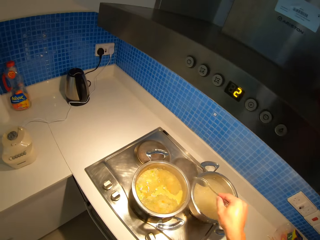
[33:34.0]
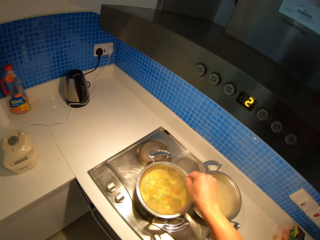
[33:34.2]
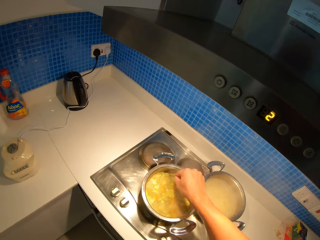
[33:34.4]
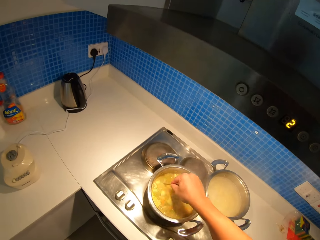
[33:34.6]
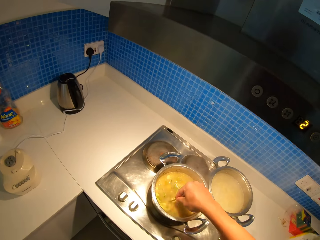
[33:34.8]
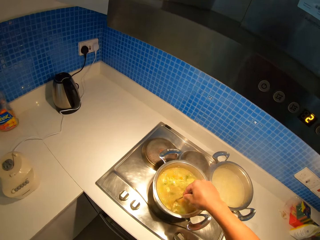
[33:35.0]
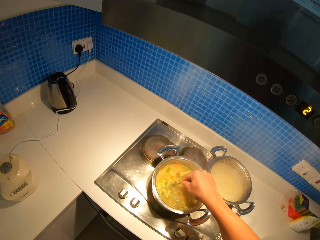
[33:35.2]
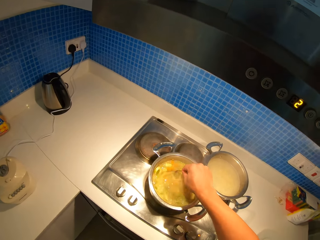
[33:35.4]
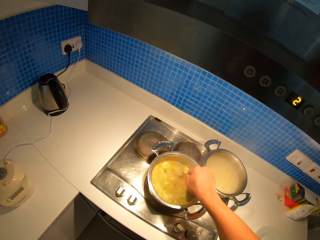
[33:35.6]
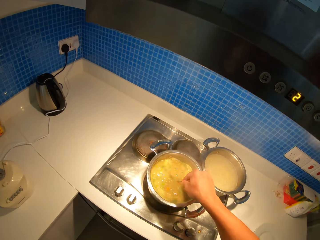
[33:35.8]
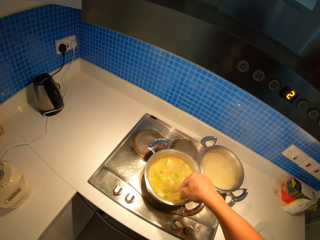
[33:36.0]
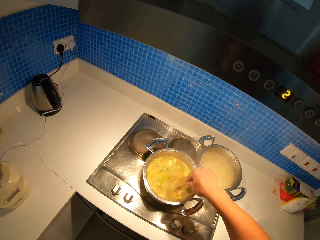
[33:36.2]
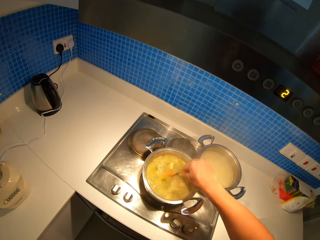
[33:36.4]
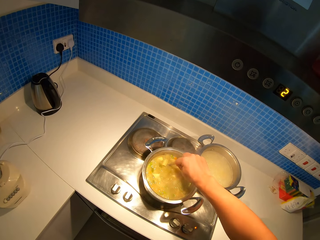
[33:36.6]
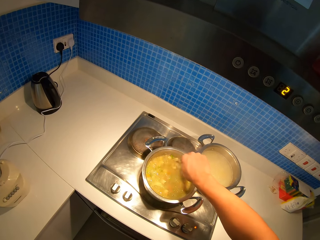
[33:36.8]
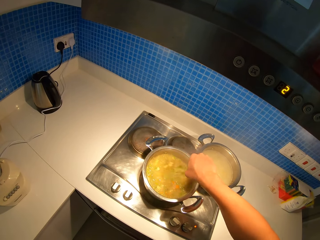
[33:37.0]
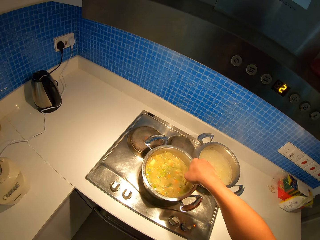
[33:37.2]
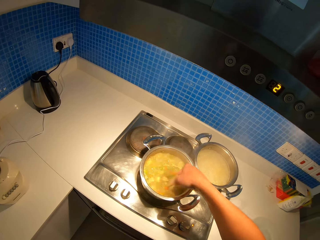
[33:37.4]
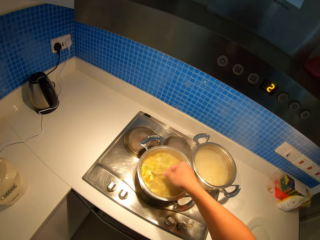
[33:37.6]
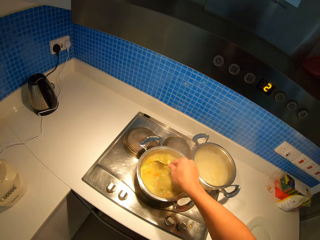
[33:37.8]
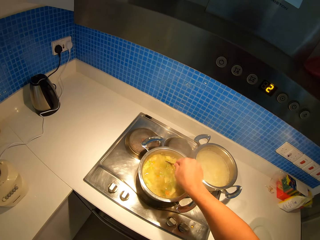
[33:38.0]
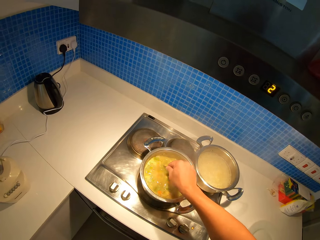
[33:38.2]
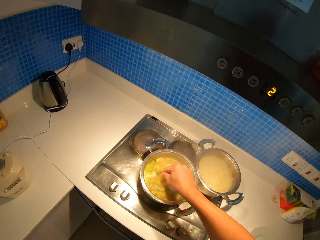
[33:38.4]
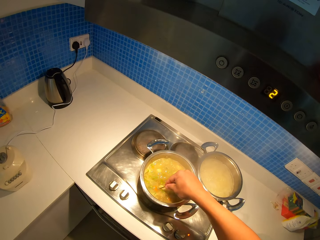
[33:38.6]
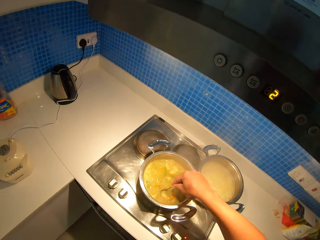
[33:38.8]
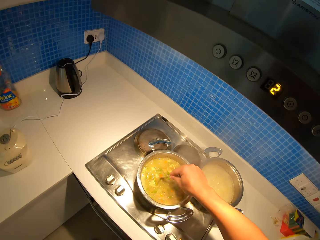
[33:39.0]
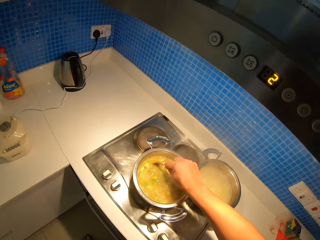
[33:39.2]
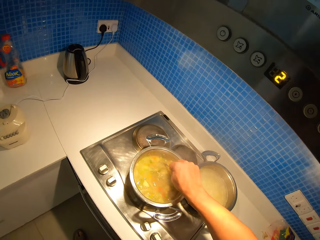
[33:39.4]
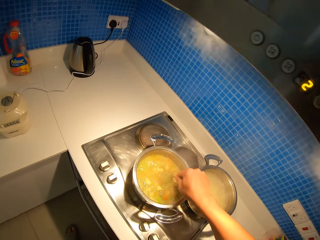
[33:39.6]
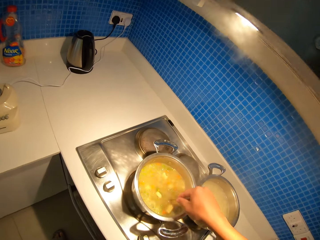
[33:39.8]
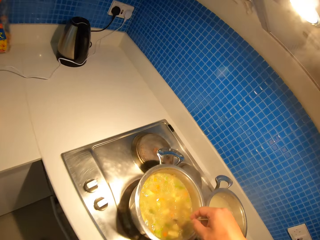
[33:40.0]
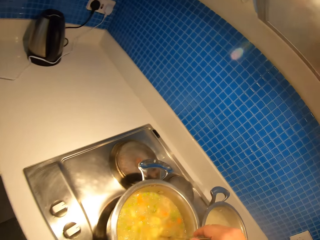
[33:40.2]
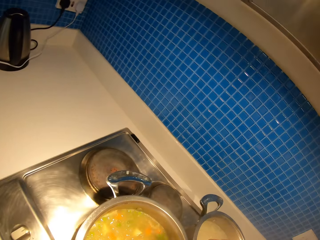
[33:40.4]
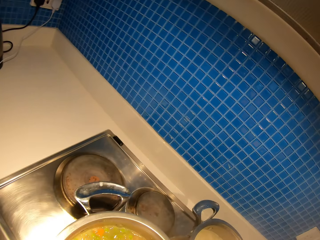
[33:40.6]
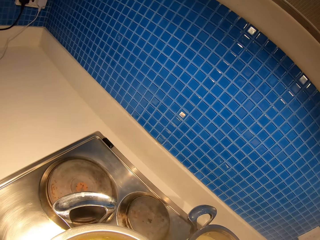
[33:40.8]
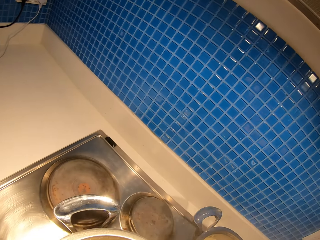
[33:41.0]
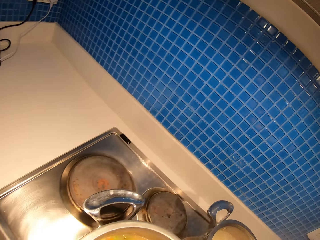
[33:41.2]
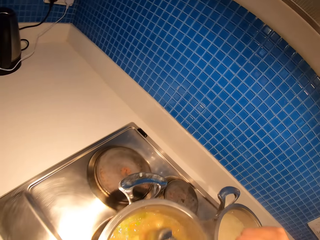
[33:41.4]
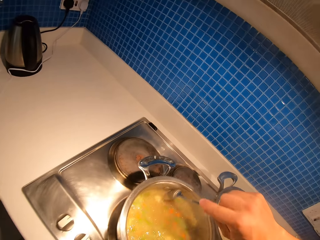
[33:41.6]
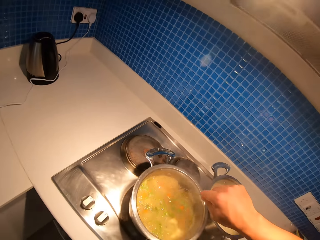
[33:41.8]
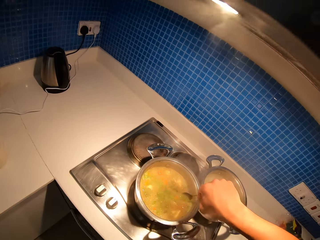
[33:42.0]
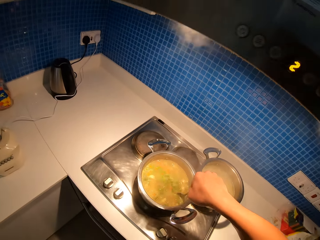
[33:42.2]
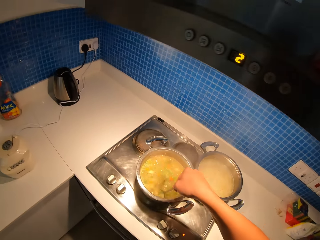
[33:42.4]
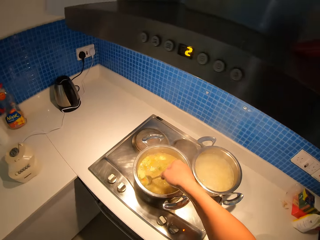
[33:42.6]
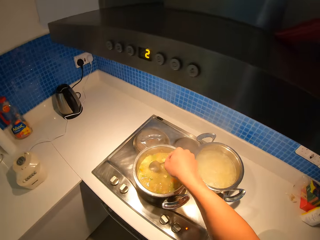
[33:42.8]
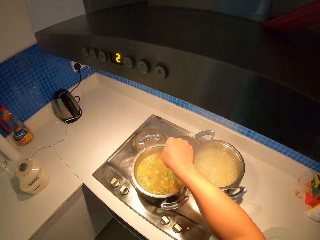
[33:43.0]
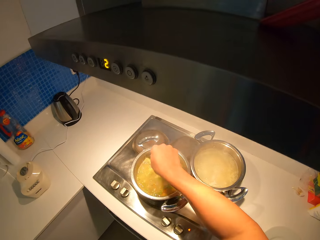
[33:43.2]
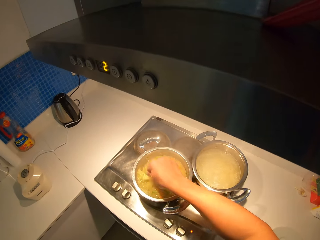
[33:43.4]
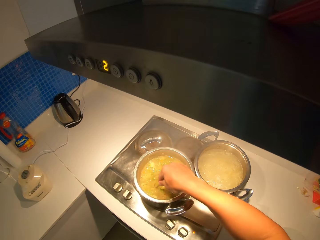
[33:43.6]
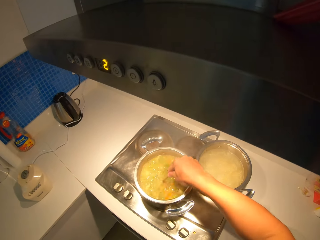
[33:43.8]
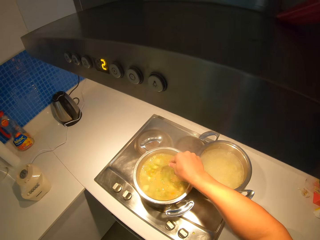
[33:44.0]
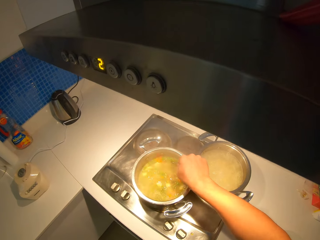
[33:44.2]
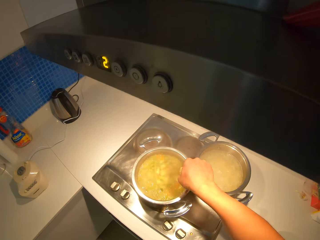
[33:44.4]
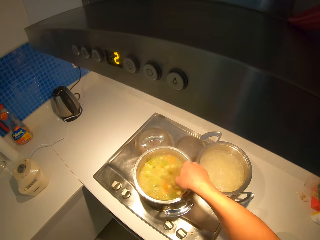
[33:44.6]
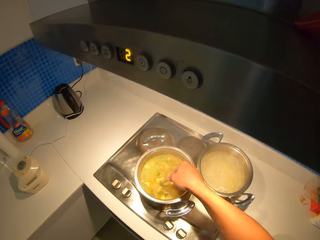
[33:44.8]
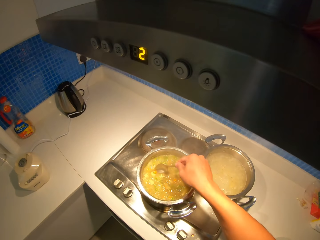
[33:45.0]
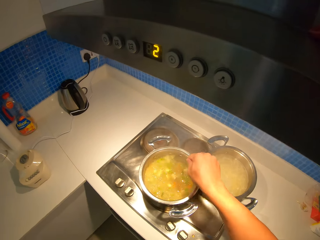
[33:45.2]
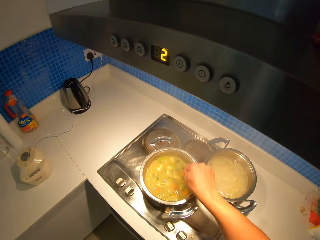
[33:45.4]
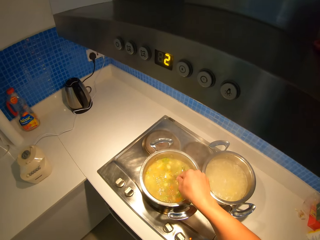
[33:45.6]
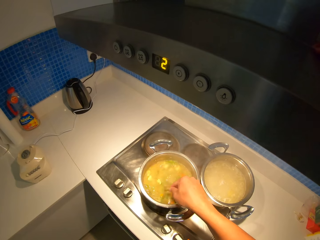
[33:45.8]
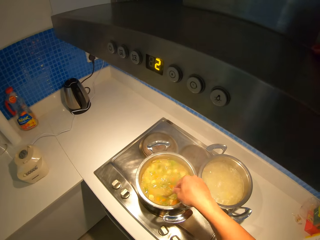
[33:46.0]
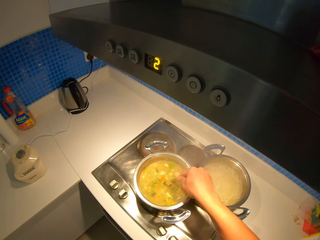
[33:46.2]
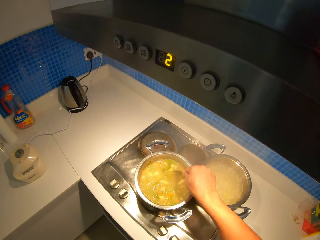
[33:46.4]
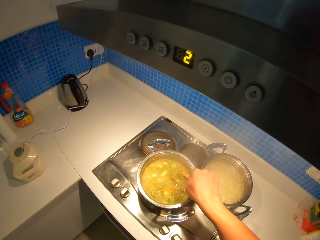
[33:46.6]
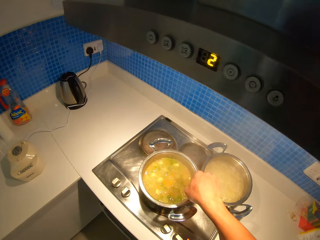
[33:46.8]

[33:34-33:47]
The camera wearer mixes stew with a spoon. They mix the stew with the spoon again.

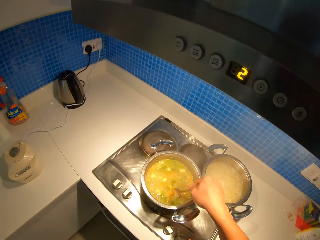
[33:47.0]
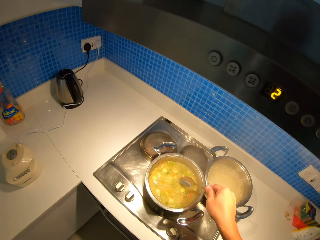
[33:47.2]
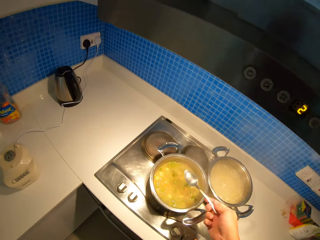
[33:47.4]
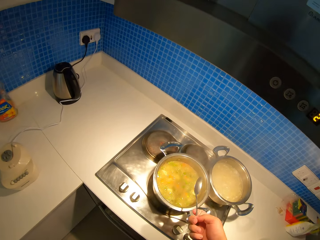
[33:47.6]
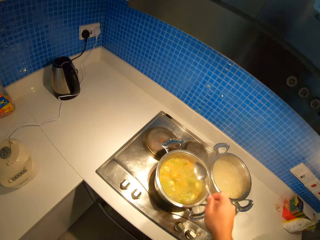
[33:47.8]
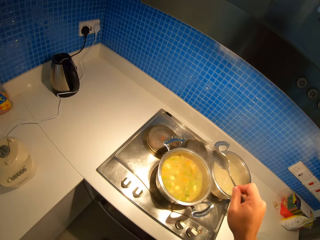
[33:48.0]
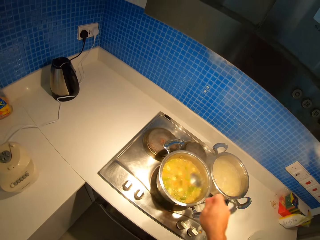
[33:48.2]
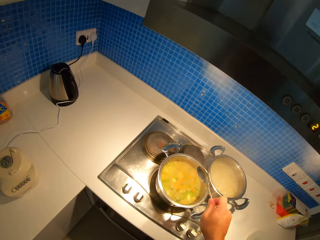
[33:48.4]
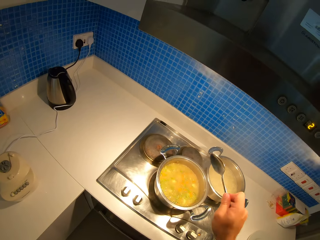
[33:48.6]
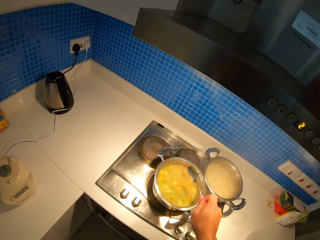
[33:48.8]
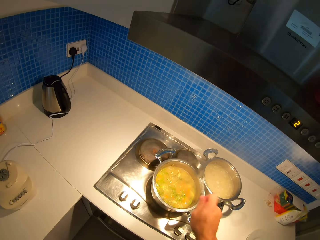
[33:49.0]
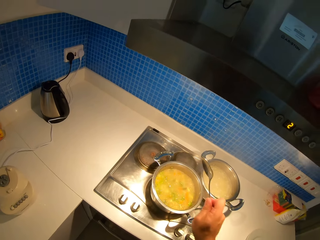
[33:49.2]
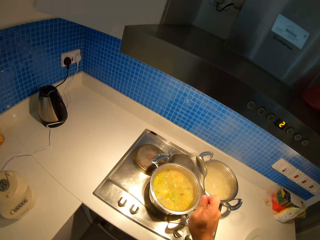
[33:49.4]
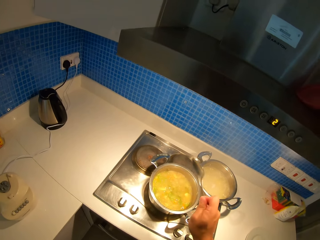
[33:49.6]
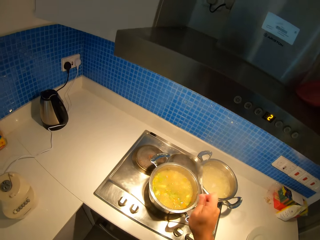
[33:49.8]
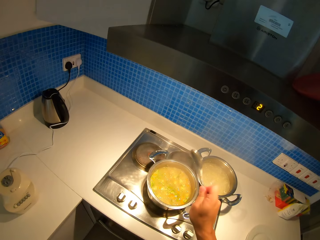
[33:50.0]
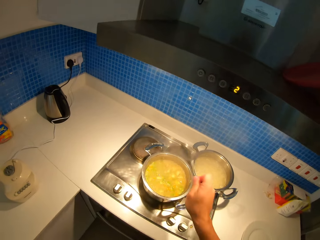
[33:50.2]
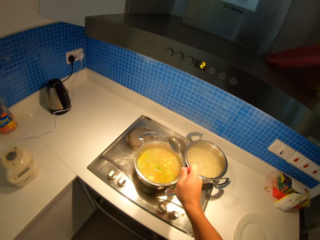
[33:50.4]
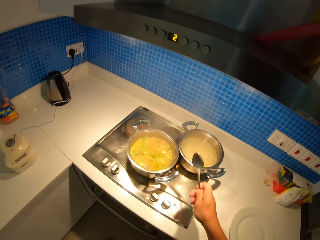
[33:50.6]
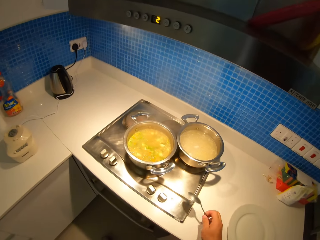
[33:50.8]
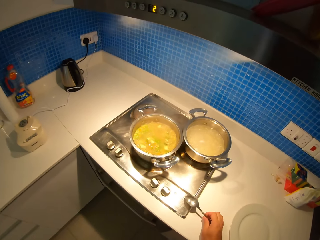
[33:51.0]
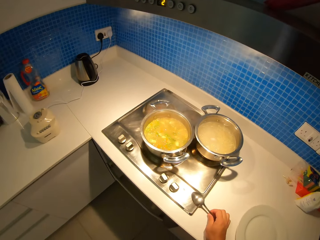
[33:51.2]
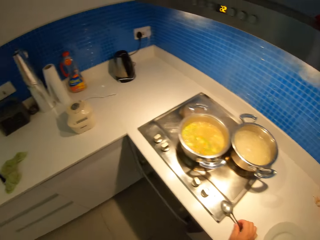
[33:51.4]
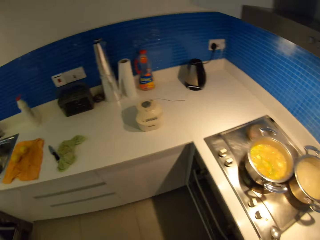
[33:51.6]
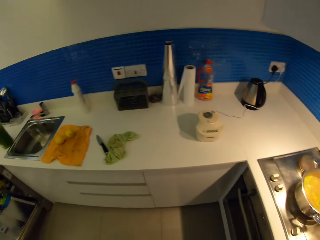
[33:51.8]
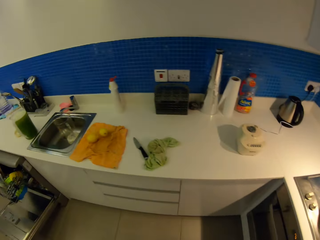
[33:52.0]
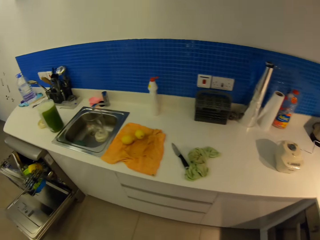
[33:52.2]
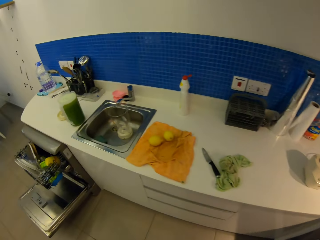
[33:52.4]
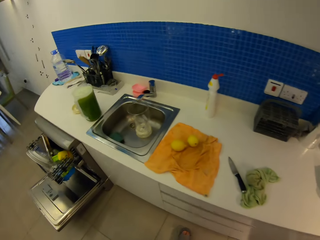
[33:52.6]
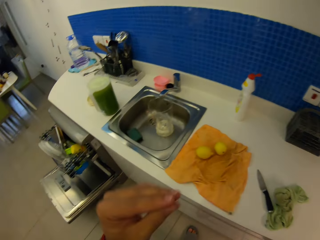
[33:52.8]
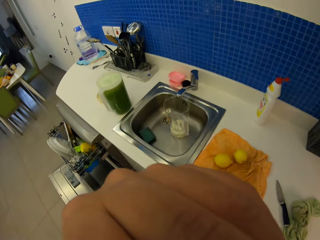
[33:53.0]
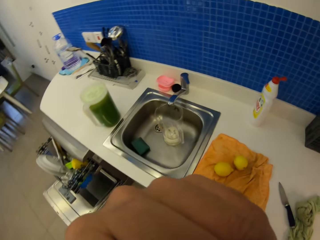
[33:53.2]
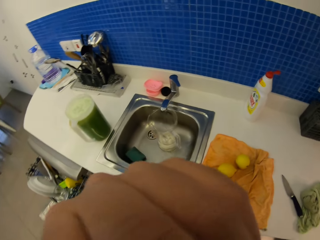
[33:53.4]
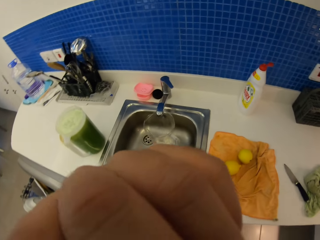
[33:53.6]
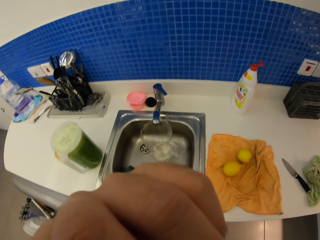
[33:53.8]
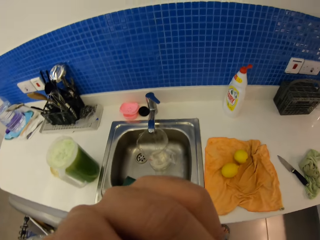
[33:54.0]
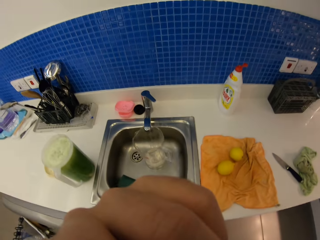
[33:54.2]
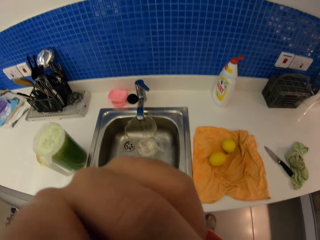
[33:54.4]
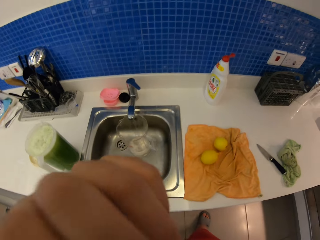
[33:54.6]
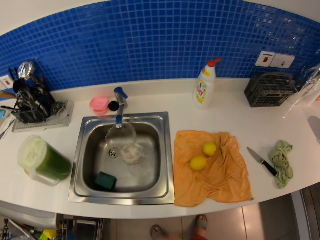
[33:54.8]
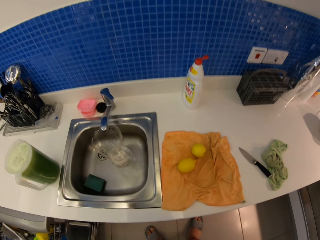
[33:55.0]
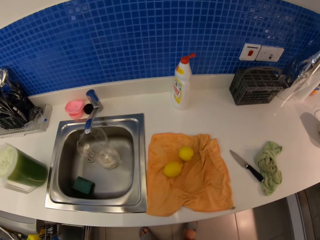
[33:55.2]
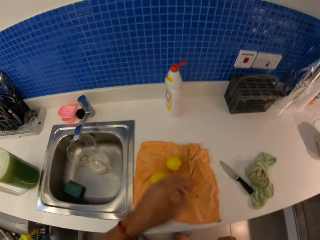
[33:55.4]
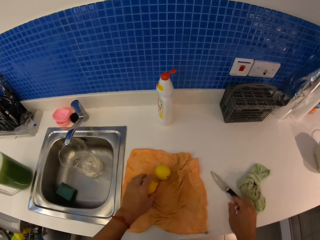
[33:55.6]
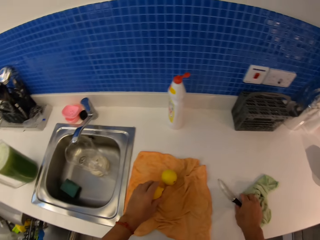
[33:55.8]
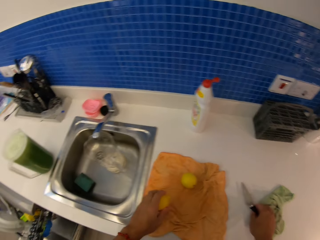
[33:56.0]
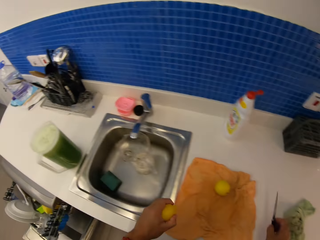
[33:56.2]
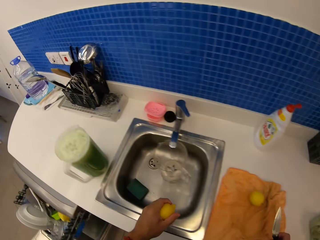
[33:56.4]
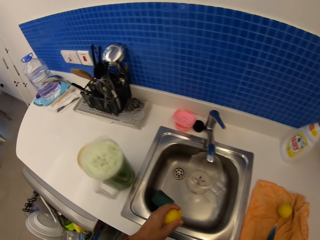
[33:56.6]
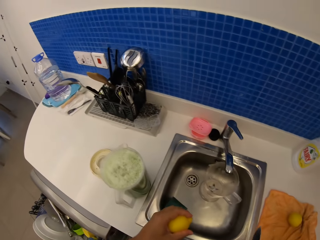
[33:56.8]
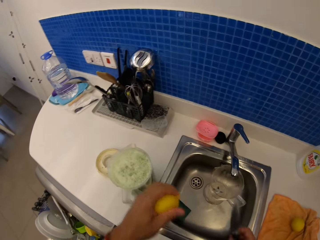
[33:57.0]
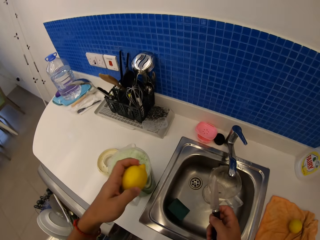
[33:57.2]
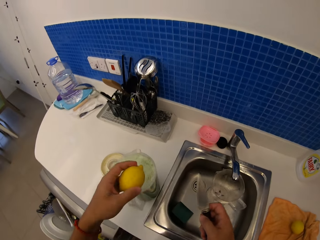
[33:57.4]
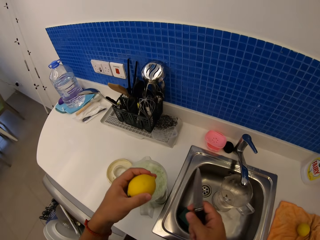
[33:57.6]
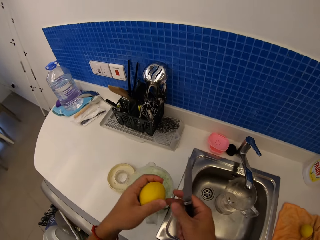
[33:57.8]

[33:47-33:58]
The camera wearer shakes a spoon. They put the spoon on the countertop, walk on the floor, and stand on the floor. They pick up a lemon on the countertop and pick up a knife on the countertop.
